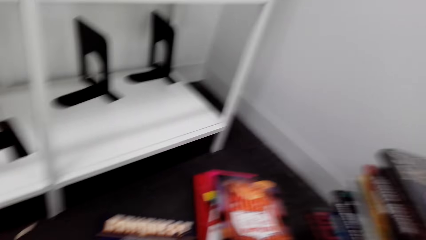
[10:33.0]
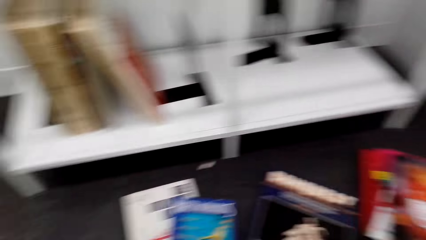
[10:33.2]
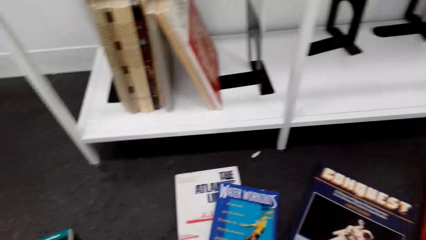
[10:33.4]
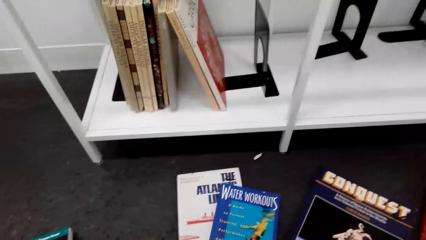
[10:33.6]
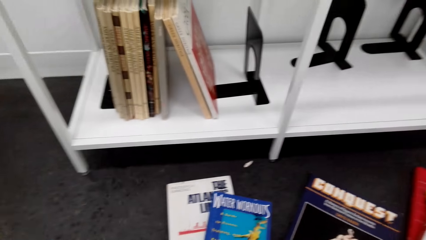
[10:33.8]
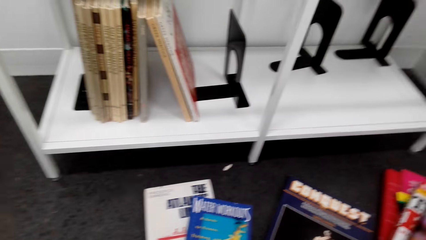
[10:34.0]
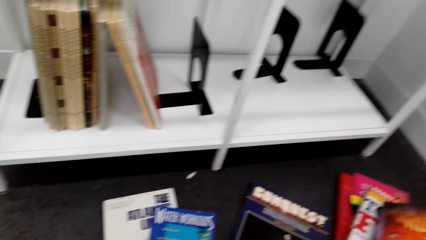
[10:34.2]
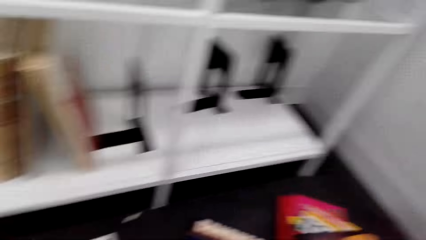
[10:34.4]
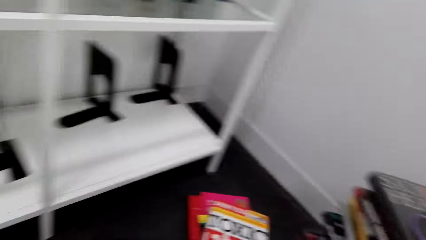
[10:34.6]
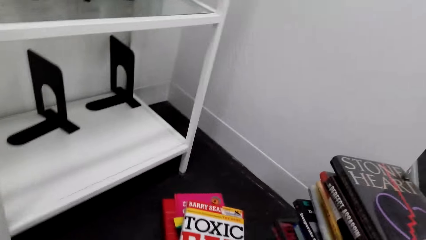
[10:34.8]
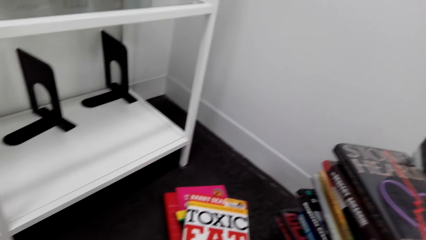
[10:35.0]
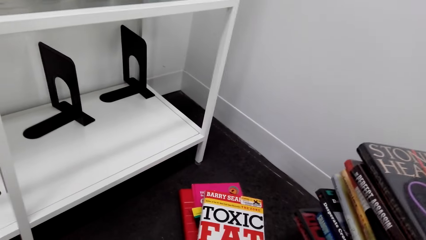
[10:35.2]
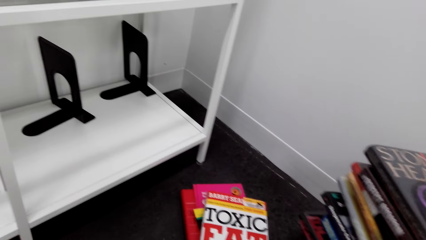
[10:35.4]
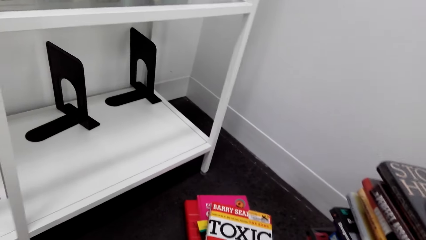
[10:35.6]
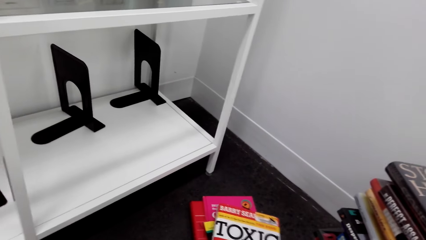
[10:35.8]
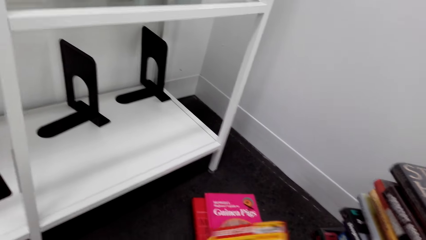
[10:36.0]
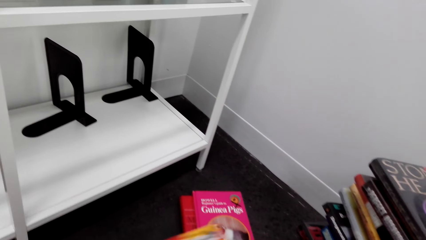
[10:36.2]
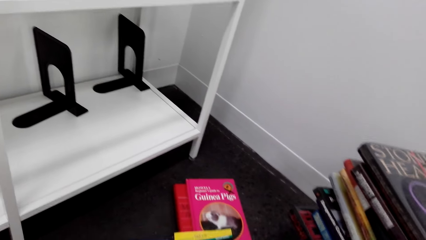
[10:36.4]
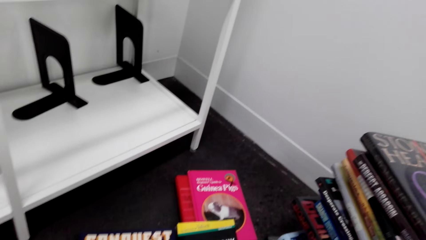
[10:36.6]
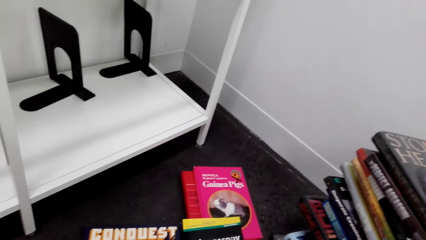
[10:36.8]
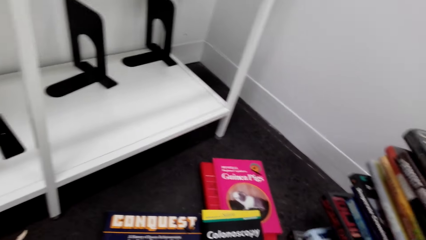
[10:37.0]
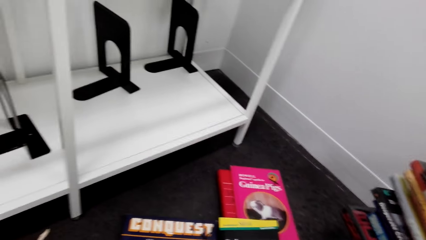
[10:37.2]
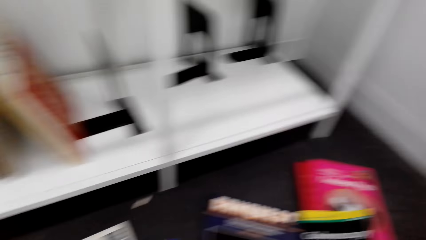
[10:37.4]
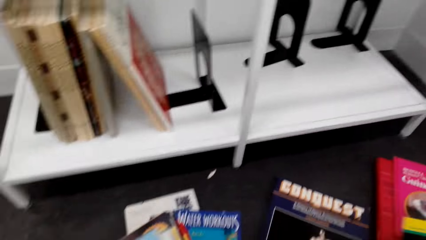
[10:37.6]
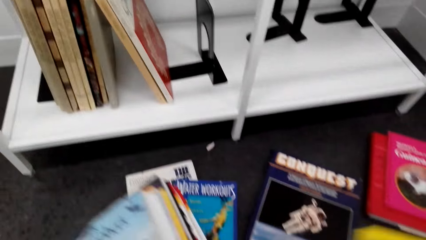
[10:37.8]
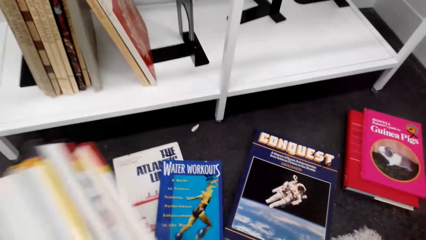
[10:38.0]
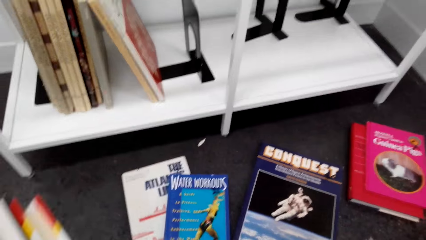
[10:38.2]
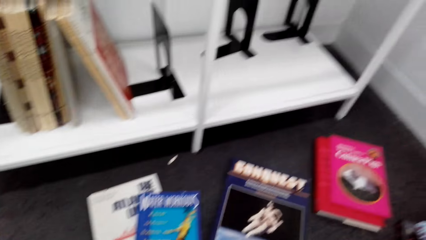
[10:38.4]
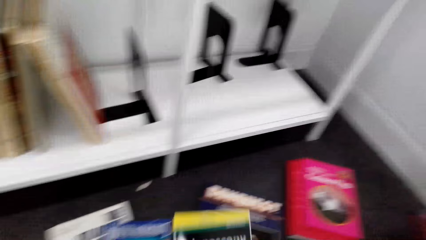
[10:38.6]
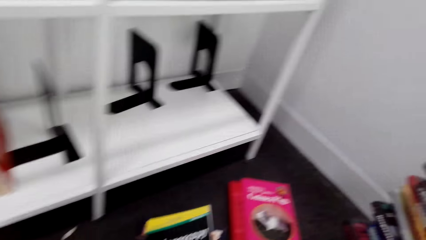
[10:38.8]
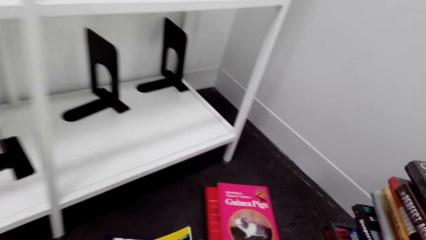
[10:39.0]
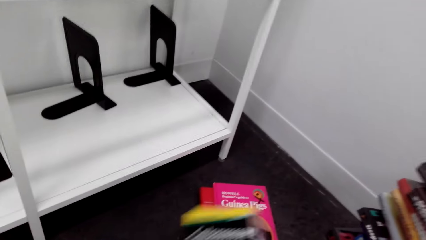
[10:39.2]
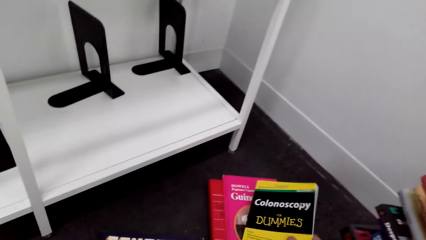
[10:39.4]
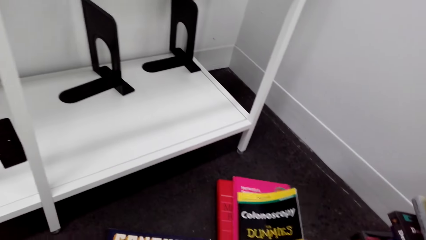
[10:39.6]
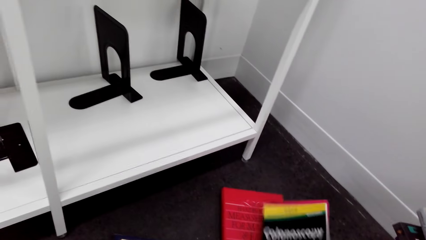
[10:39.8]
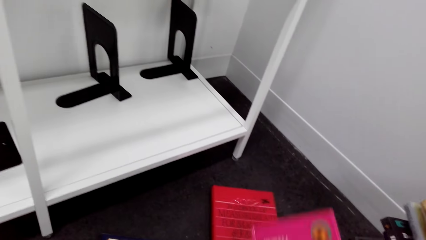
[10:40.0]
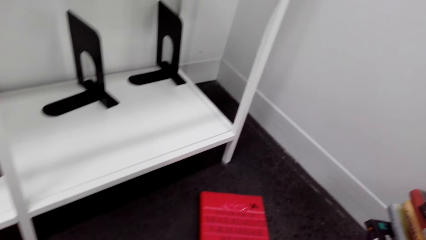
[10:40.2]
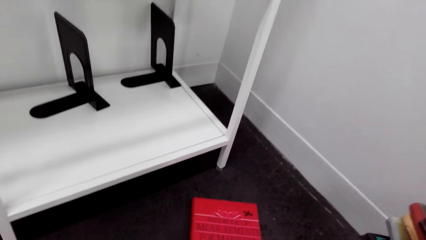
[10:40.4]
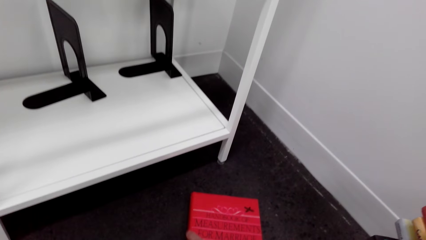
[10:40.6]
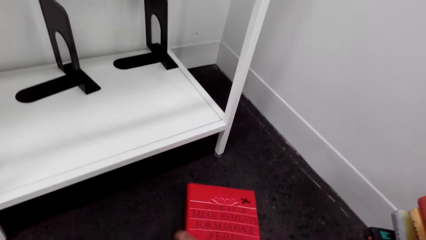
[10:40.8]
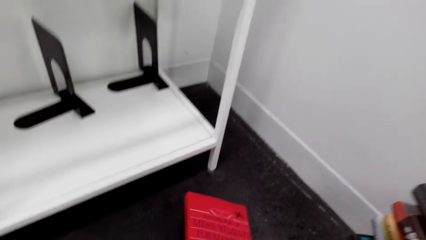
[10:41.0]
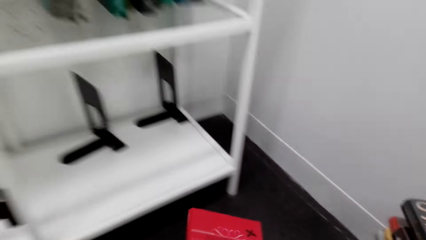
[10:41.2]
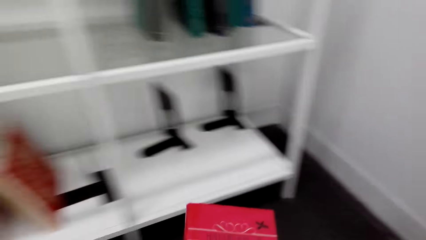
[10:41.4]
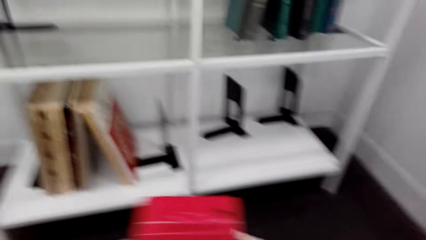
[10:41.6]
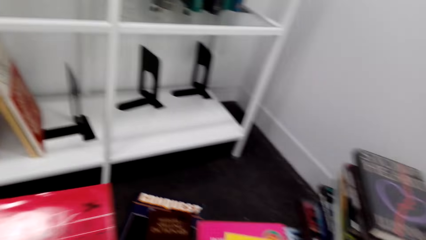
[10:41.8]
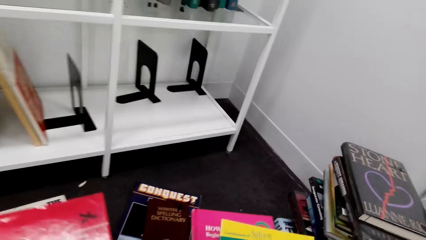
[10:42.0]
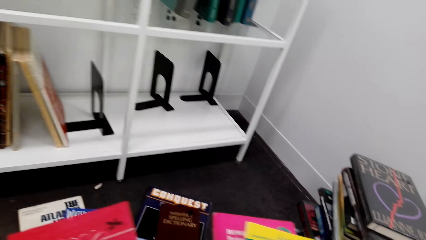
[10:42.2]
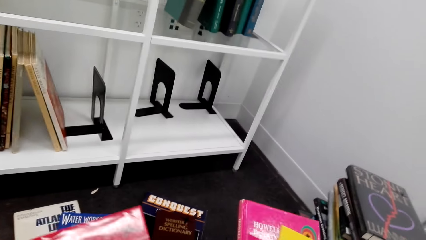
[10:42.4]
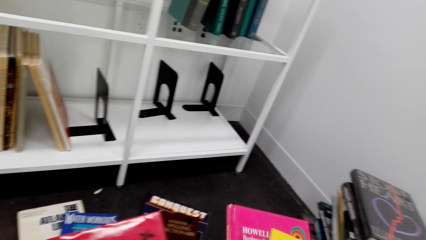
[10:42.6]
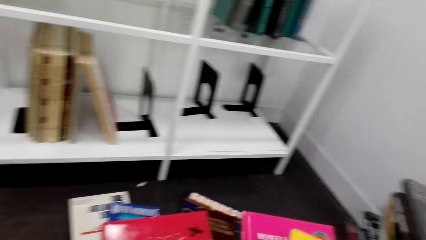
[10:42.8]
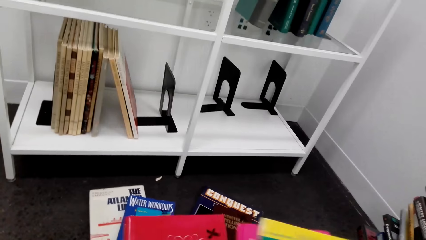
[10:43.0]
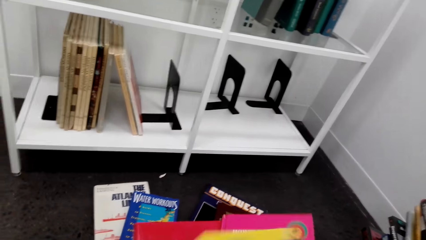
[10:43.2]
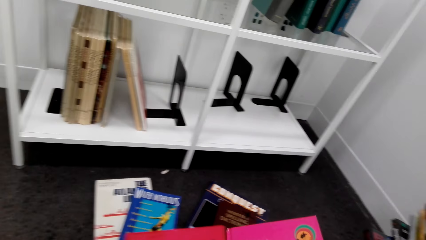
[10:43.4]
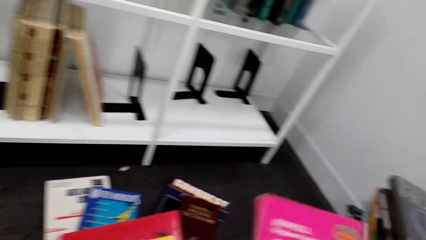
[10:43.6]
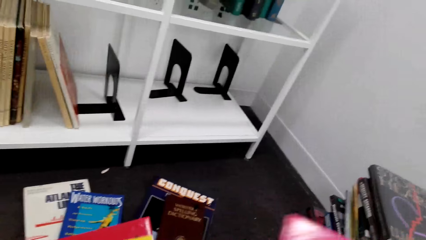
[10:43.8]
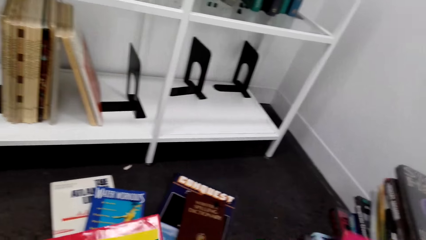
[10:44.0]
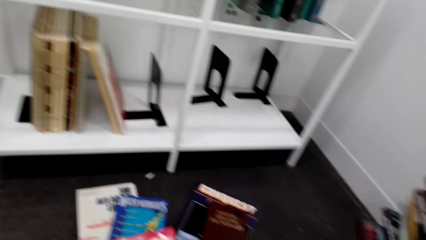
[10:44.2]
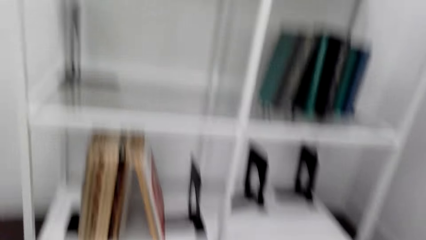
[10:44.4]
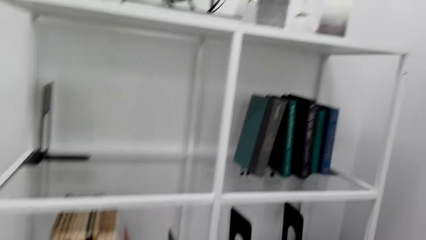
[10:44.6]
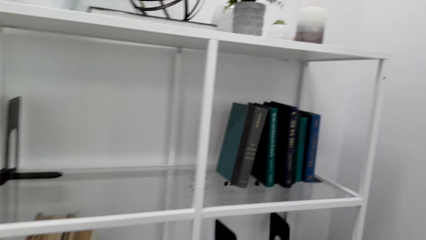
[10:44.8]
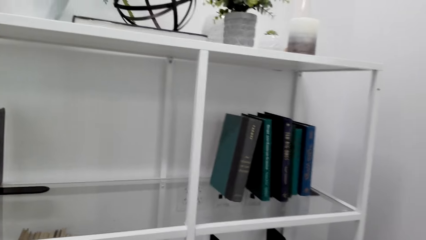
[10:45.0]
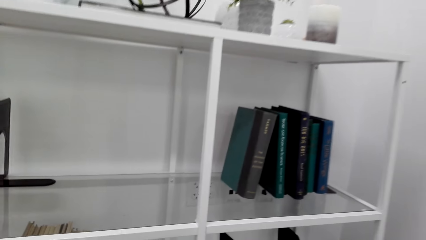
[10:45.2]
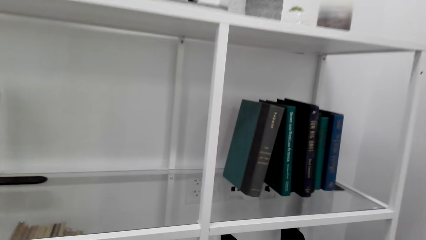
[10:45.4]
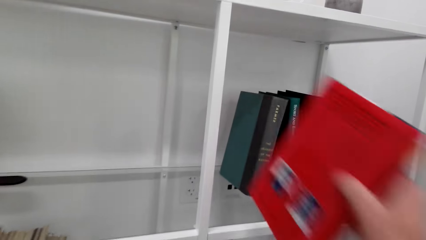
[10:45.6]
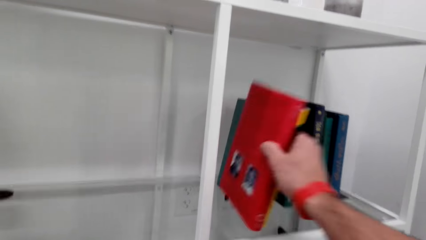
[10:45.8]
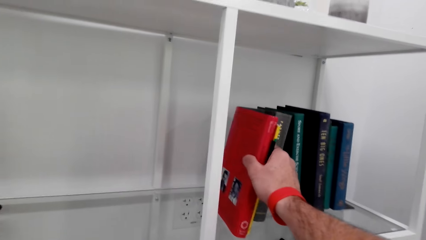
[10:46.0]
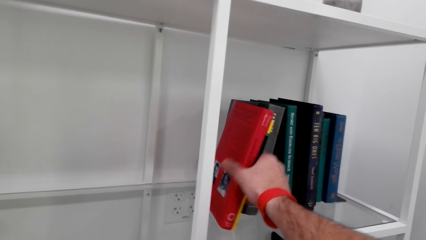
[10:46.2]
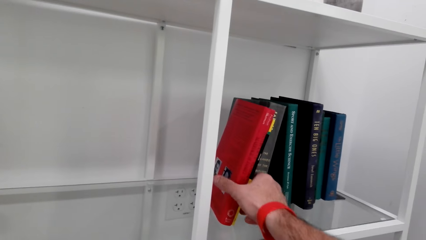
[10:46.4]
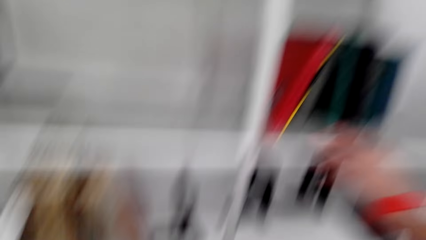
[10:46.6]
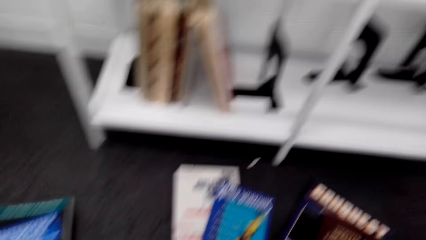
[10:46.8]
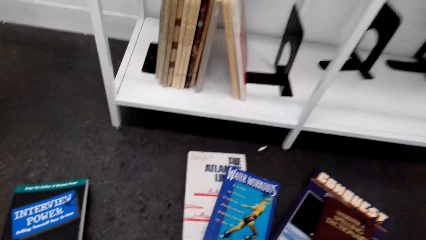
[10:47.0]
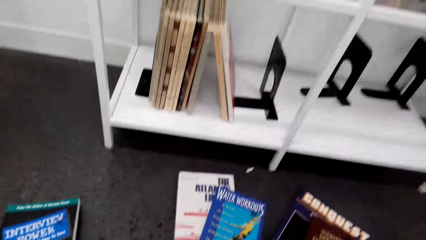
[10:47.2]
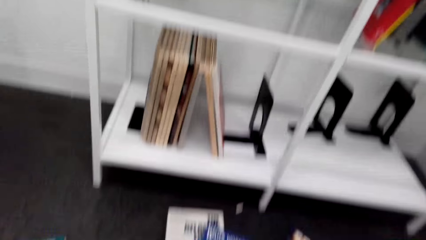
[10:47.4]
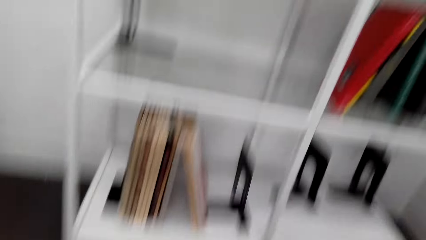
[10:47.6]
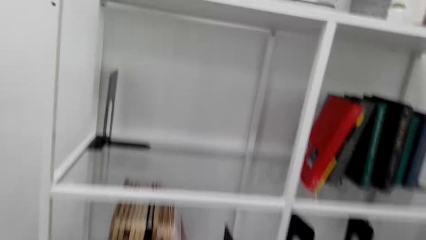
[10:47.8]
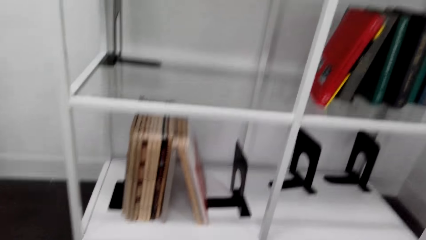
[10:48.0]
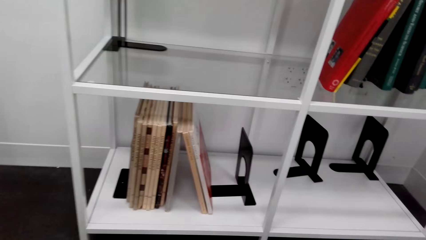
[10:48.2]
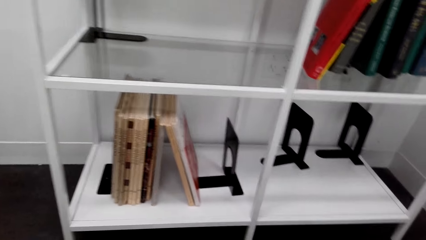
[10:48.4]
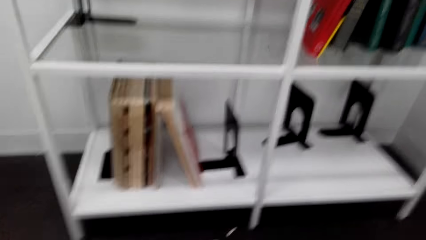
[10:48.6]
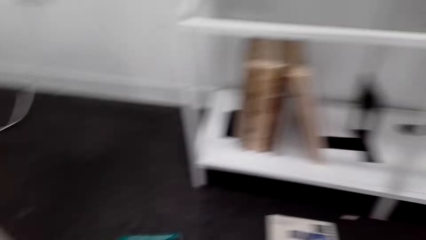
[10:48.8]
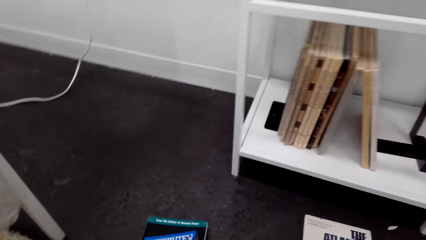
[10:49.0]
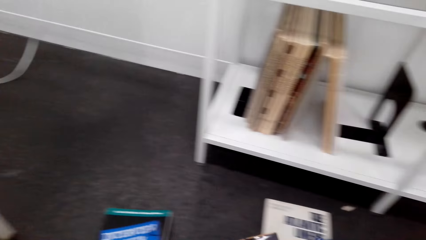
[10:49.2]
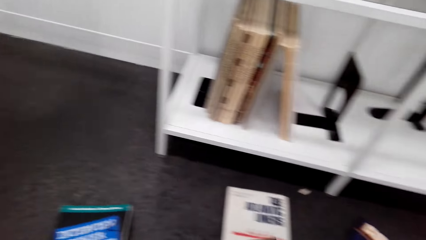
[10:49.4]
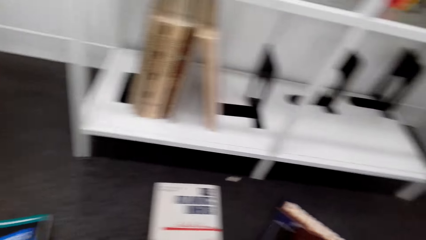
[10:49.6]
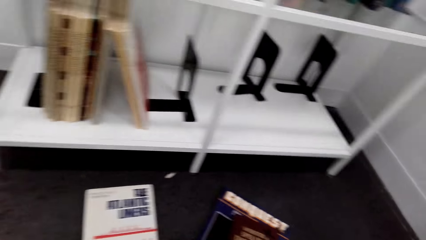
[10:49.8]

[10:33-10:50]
The camera wearer looks sideways. They place a book on the floor with the right hand. They pick up the book with the right hand. They arrange books on the shelf.
